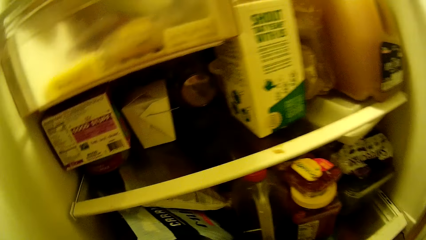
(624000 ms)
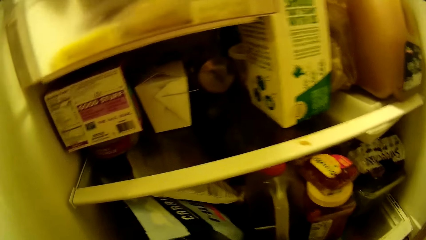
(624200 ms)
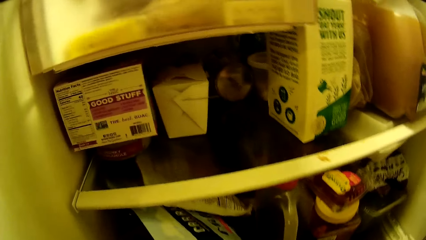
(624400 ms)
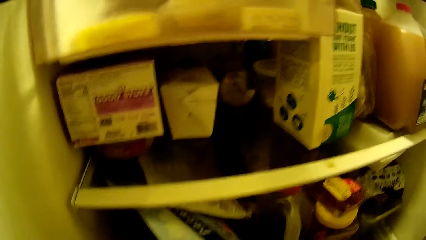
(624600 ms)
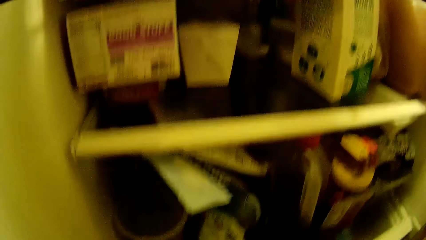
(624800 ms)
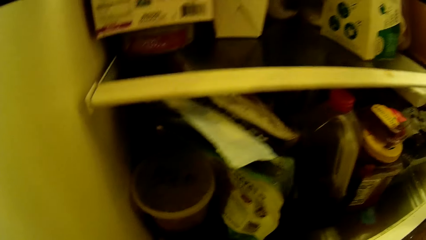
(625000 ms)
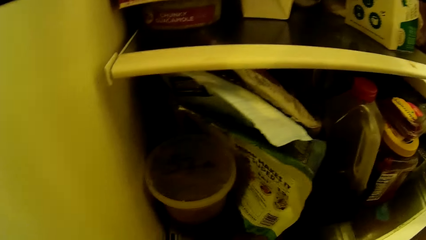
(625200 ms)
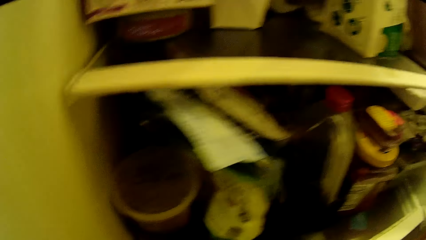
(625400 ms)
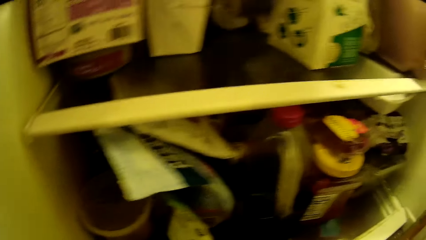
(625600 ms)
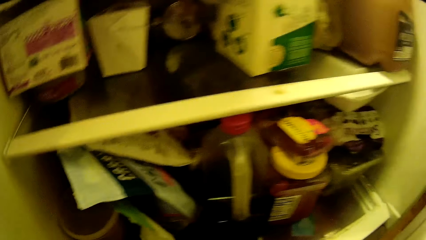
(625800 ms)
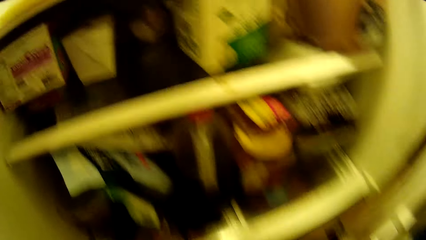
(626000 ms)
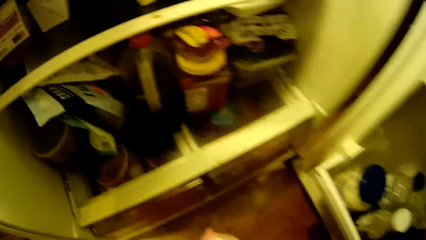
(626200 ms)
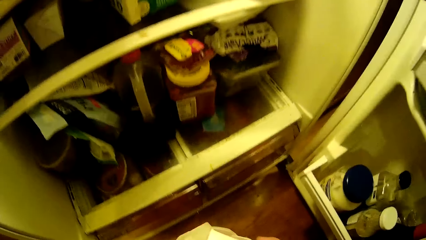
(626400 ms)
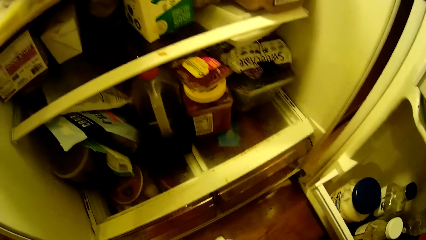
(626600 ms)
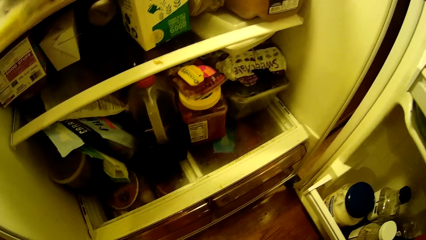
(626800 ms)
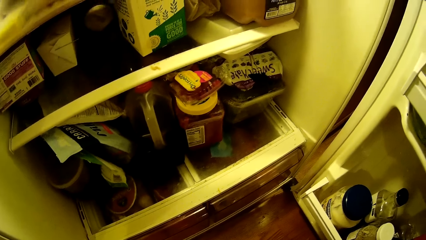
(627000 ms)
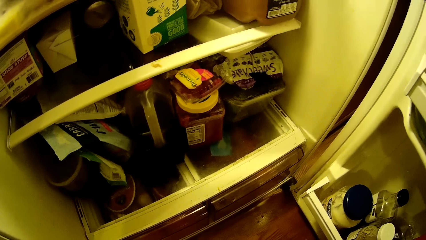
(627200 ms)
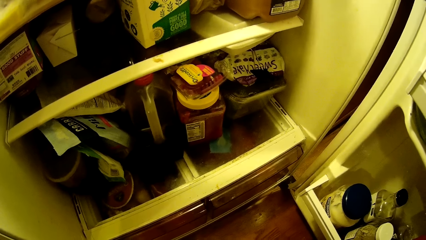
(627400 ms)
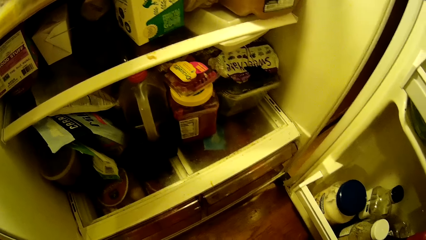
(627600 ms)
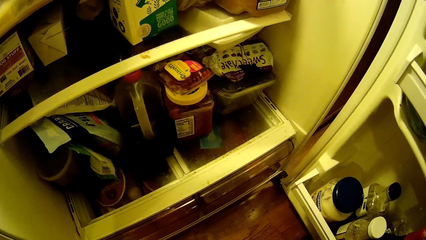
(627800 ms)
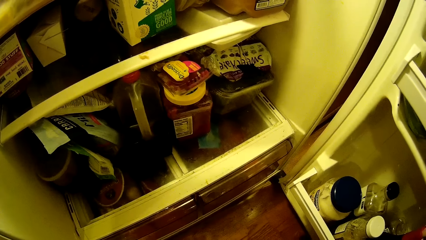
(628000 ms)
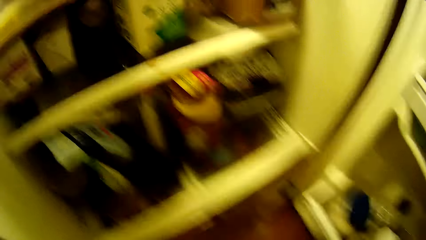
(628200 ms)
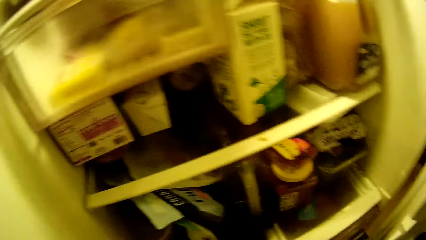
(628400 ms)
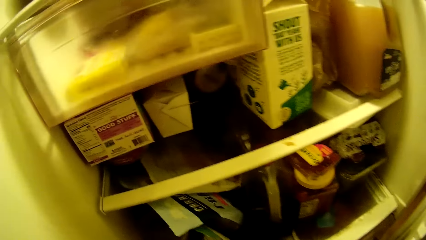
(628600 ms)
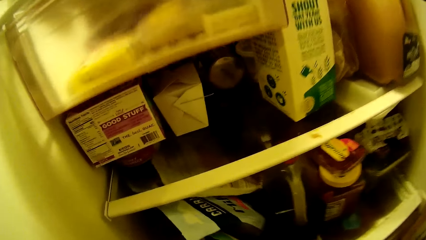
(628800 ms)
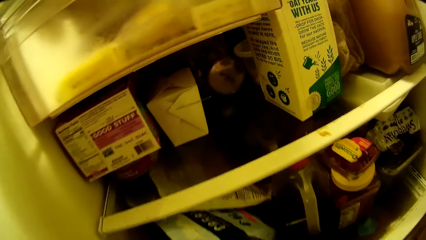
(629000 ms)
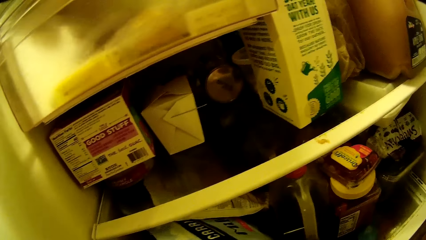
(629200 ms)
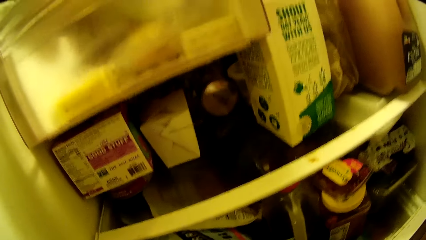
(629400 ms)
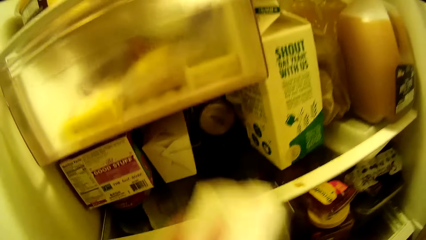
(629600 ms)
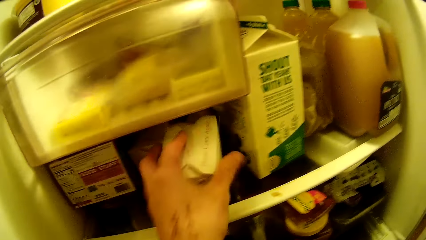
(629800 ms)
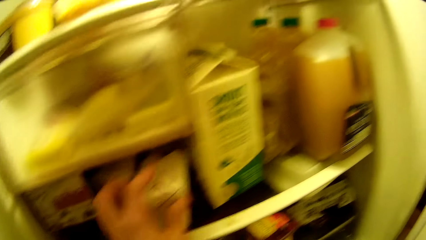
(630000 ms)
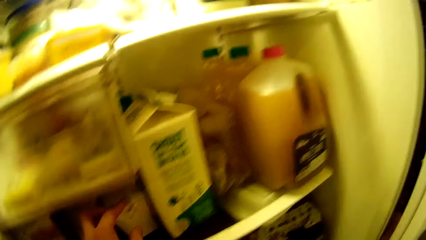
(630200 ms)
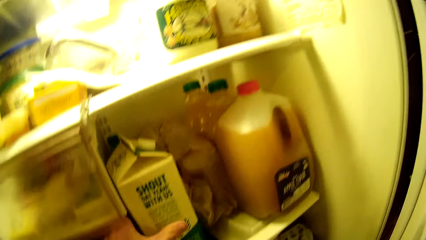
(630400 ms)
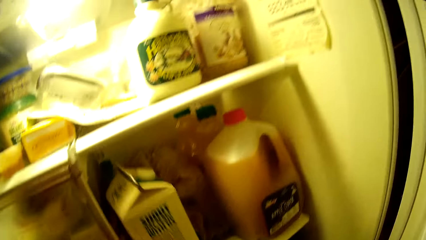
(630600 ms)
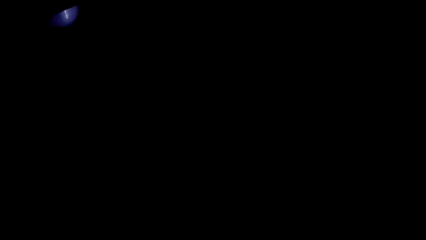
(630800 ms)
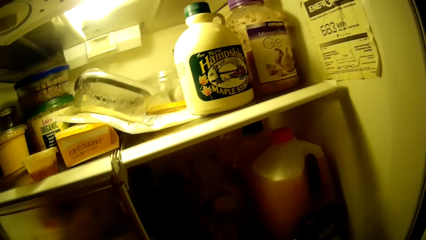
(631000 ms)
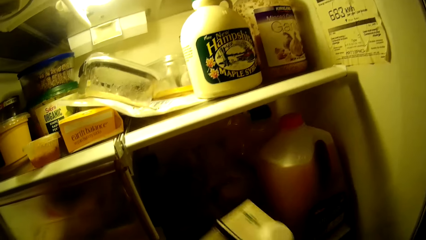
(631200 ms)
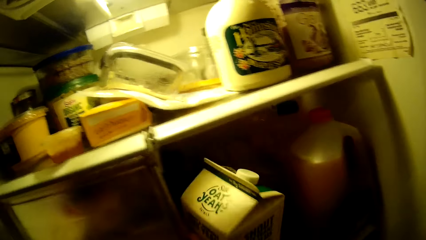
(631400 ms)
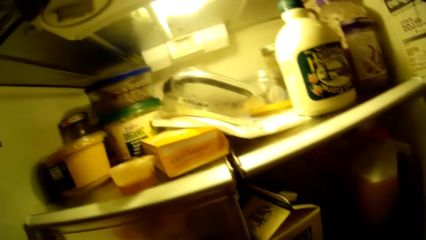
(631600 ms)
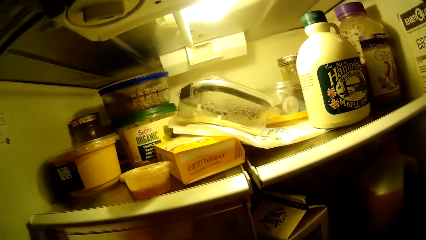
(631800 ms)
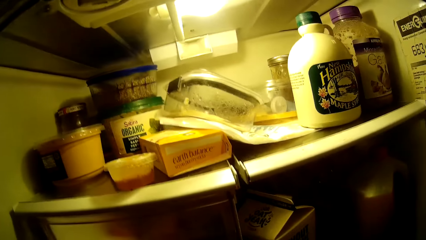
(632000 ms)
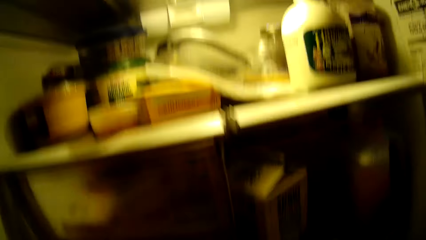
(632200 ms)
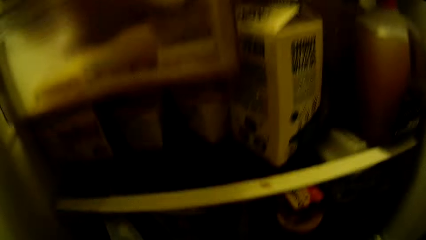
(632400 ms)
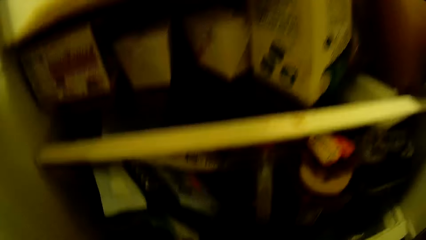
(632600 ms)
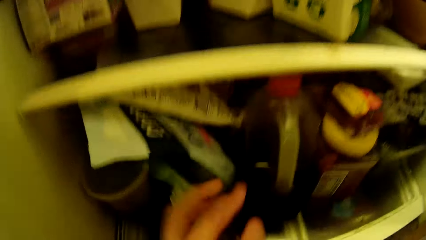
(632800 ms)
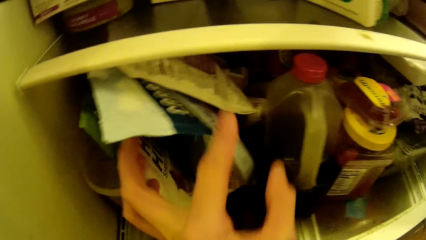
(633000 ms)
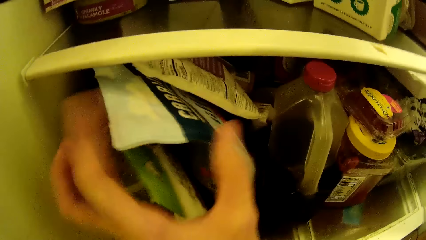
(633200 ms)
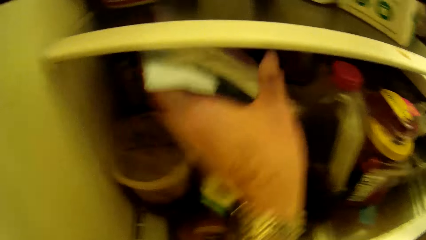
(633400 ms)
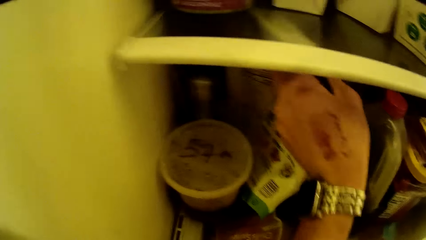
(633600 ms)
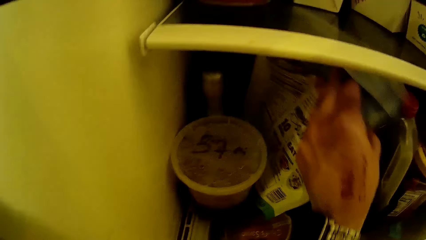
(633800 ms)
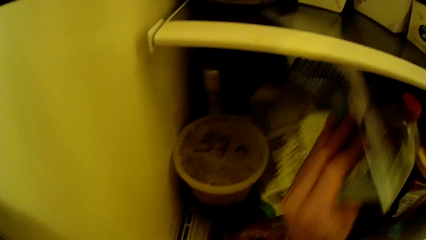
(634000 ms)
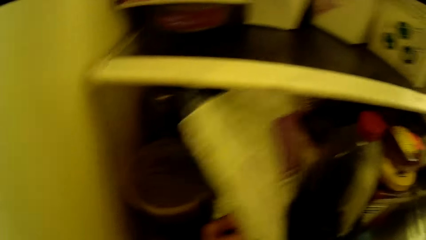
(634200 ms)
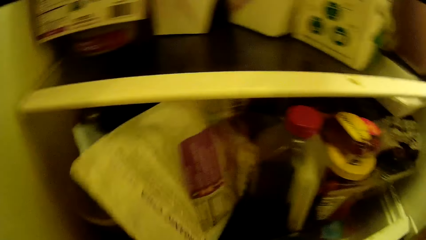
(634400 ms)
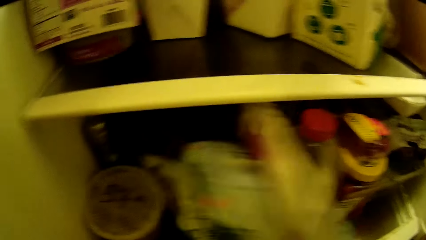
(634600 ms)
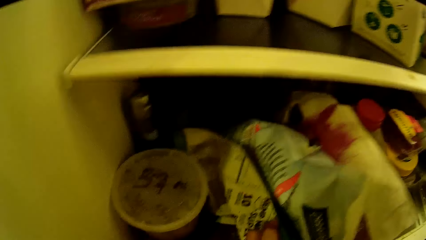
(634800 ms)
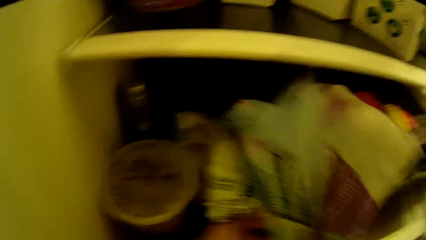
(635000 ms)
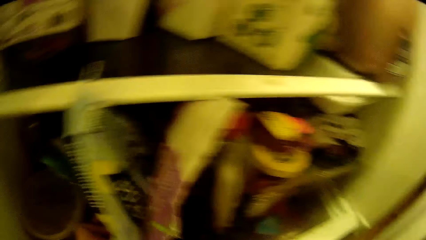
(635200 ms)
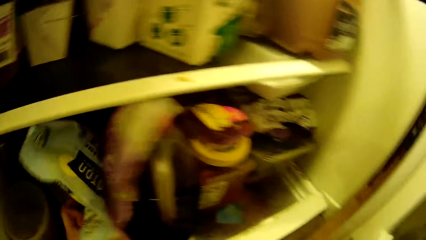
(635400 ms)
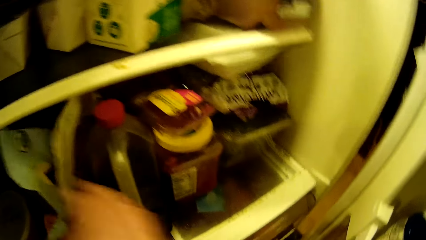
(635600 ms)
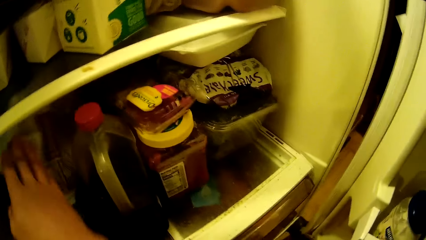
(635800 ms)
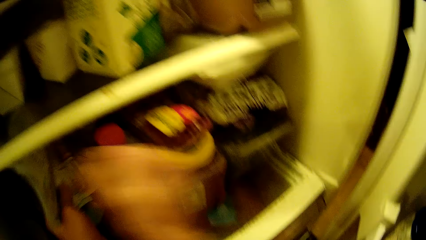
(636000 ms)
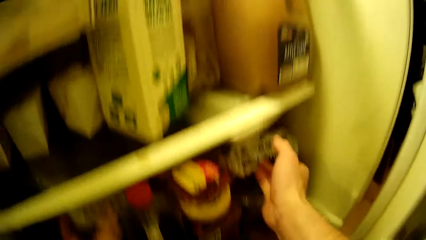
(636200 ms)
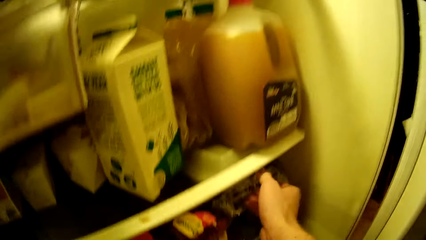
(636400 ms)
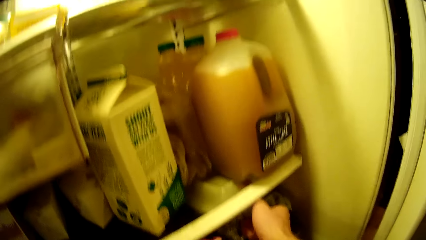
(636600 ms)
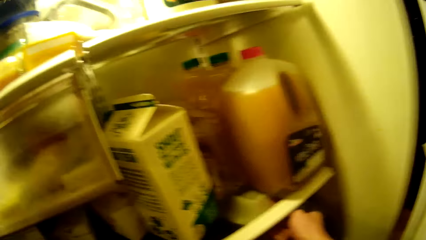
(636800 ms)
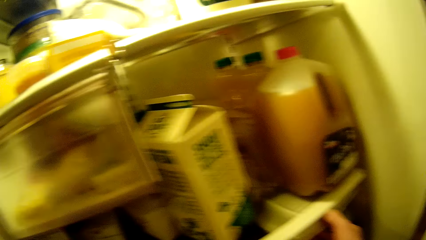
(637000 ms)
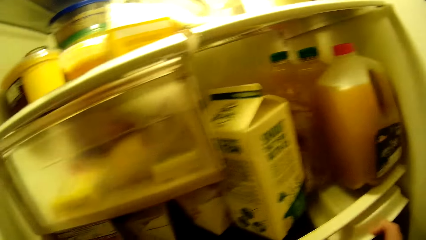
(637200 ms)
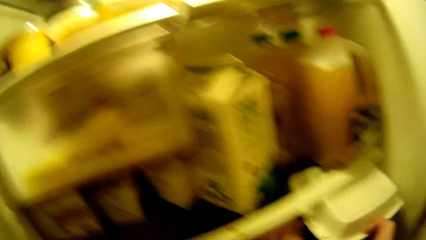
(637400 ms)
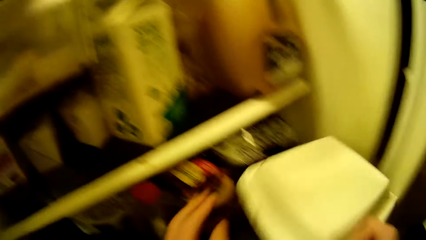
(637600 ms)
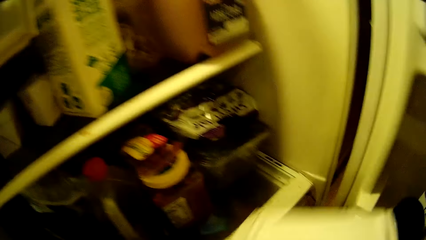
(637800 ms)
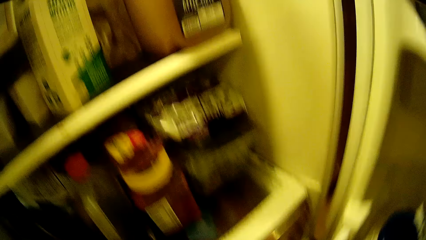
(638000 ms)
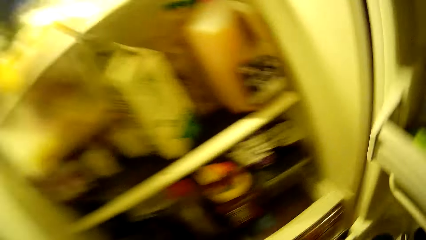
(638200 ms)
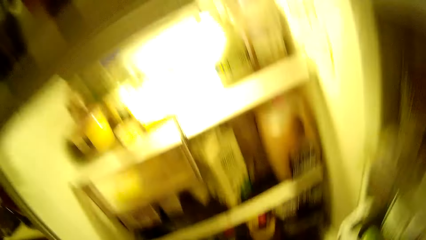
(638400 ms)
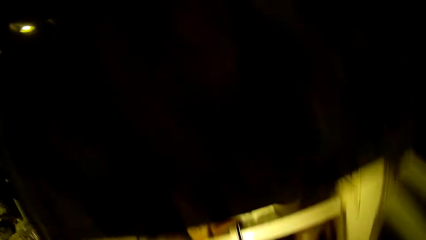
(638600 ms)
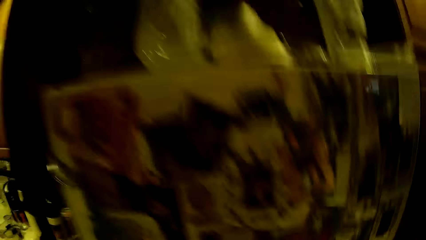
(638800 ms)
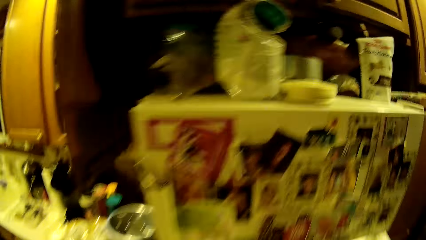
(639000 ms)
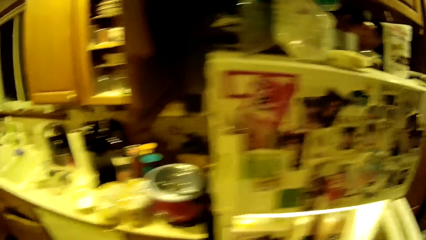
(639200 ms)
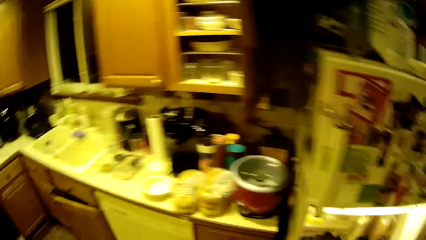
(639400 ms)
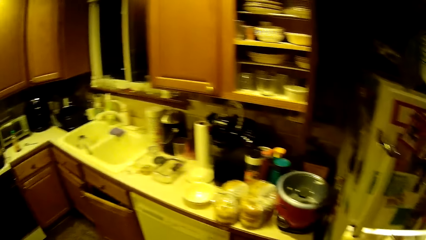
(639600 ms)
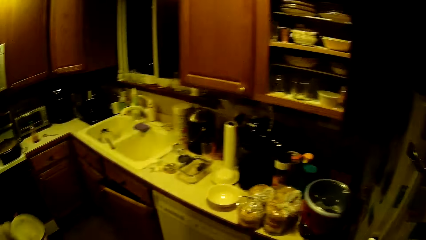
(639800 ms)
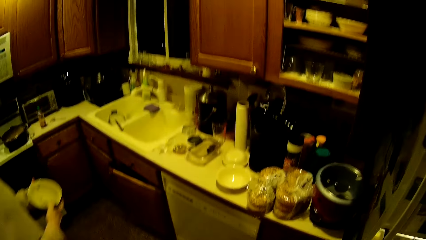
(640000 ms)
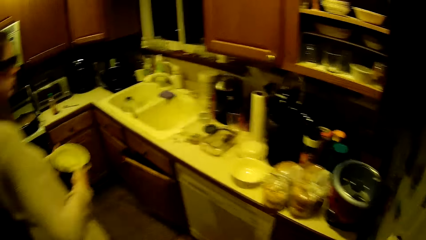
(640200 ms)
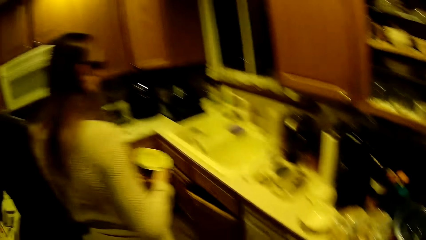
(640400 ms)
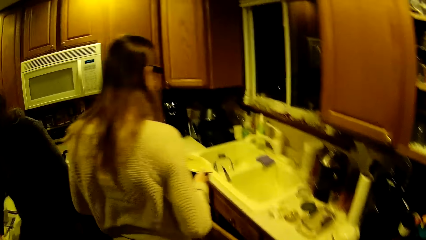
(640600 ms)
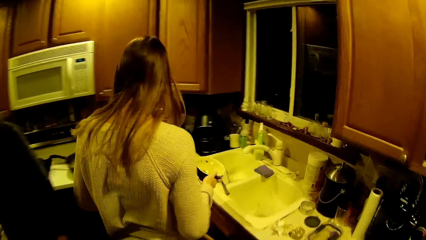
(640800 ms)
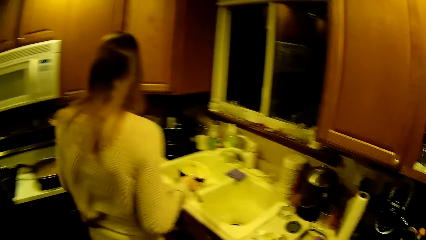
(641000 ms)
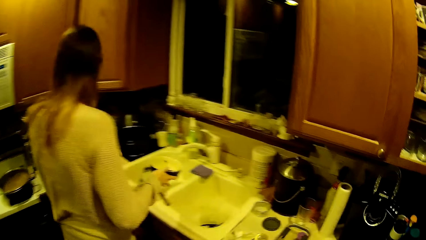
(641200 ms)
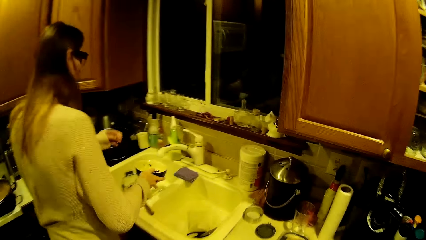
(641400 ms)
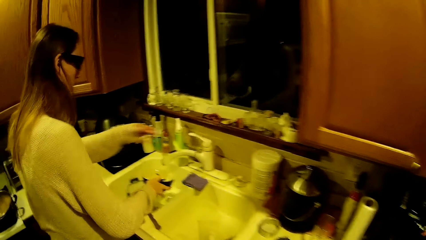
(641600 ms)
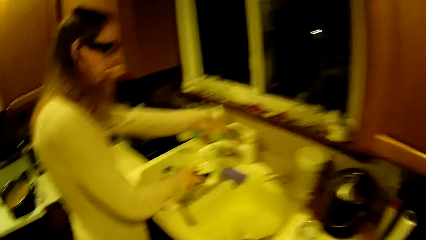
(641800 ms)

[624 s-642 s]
The camera wearer places the box in the refrigerator with his left hand. He picks a carton from the refrigerator with his left hand. He touches a packet of something in the fridge. He places the carton in the refrigerator with his left hand. He searches through bags of beverages in the refrigerator with his left hand. He picks a white box from the refrigerator with his left hand. He holds the white box with his hands. He closes the fridge. He walks towards the kitchen worktop. The woman walks towards the kitchen sink.
